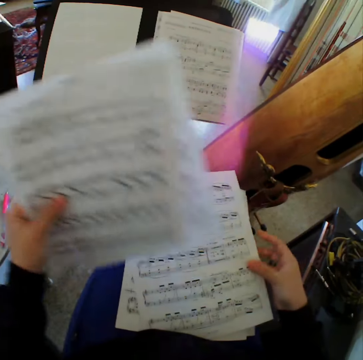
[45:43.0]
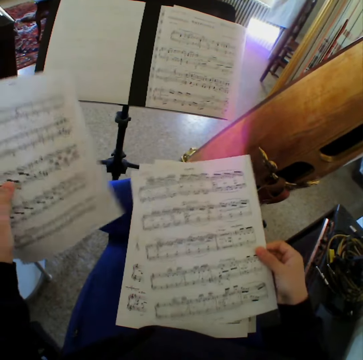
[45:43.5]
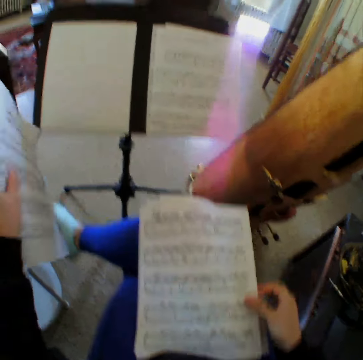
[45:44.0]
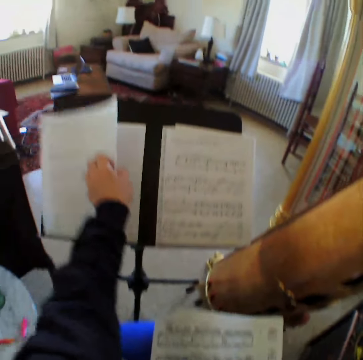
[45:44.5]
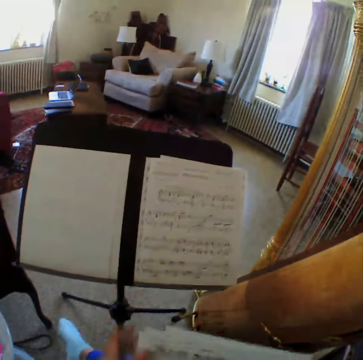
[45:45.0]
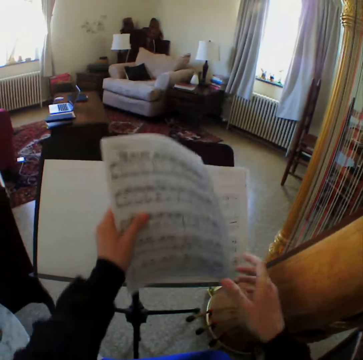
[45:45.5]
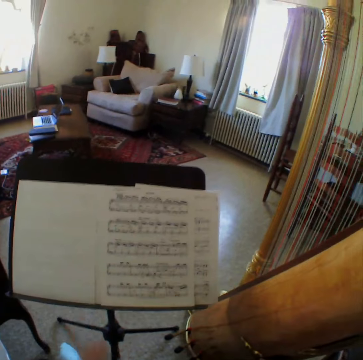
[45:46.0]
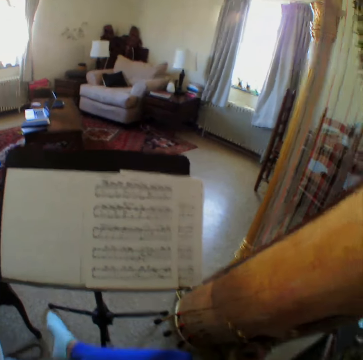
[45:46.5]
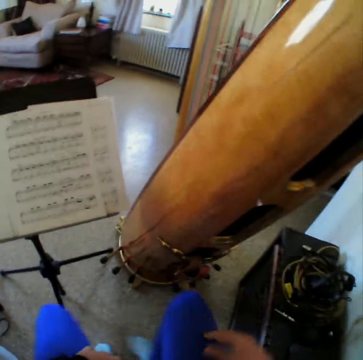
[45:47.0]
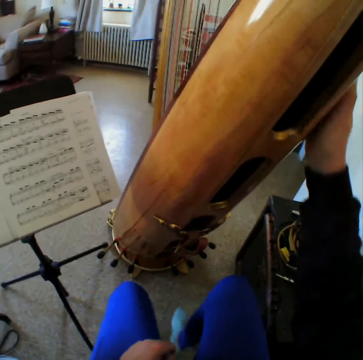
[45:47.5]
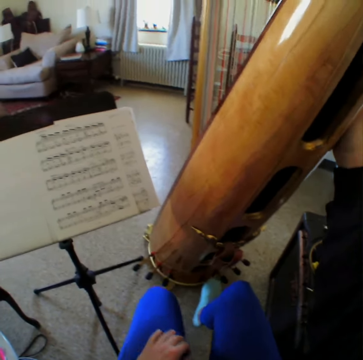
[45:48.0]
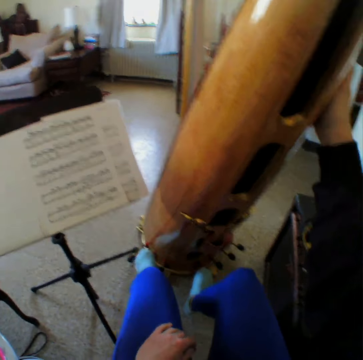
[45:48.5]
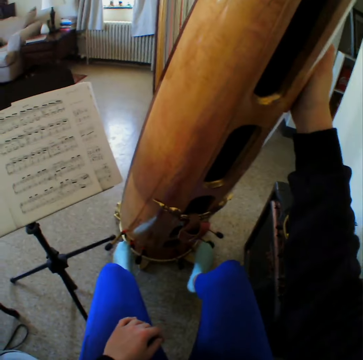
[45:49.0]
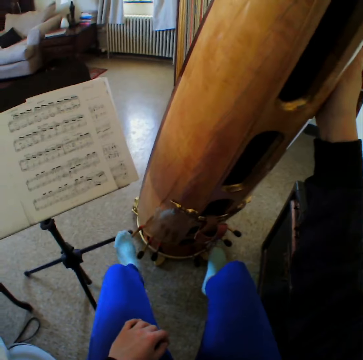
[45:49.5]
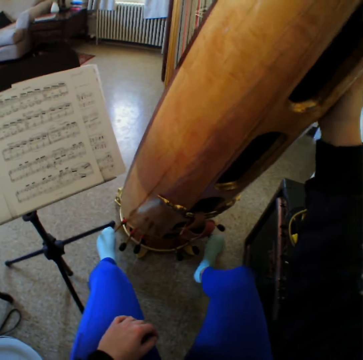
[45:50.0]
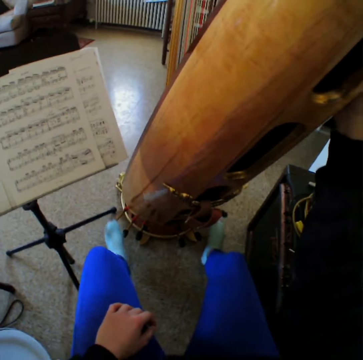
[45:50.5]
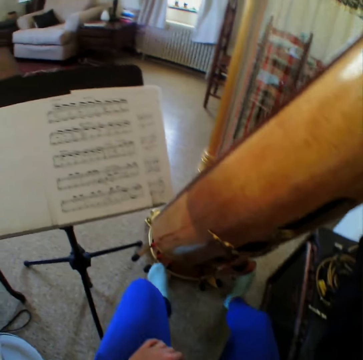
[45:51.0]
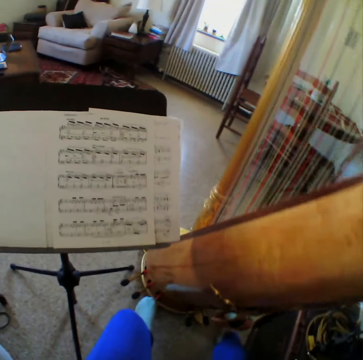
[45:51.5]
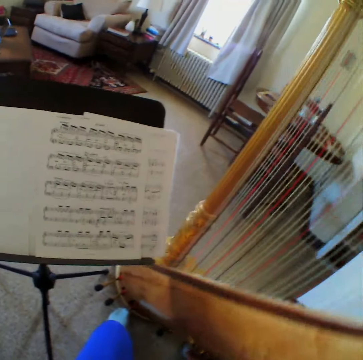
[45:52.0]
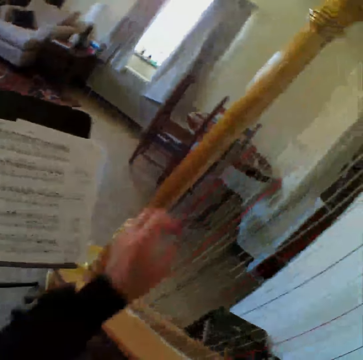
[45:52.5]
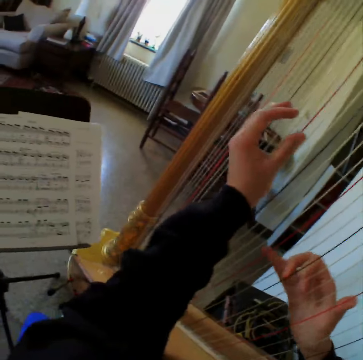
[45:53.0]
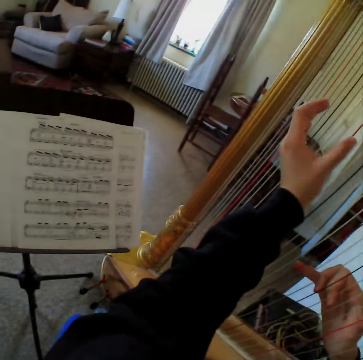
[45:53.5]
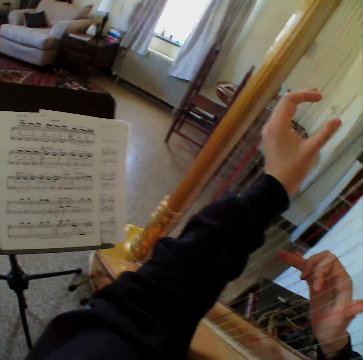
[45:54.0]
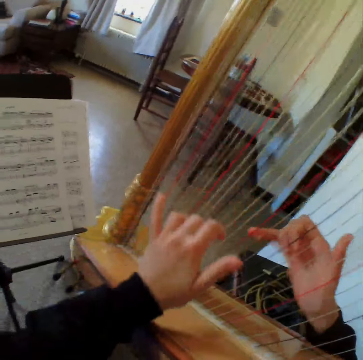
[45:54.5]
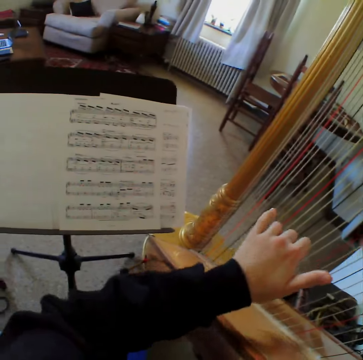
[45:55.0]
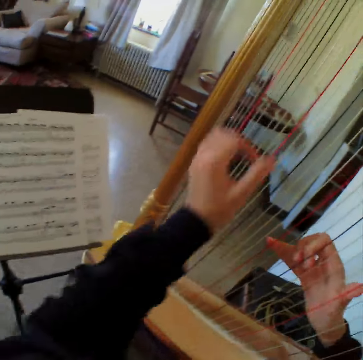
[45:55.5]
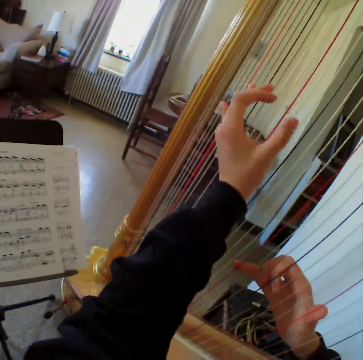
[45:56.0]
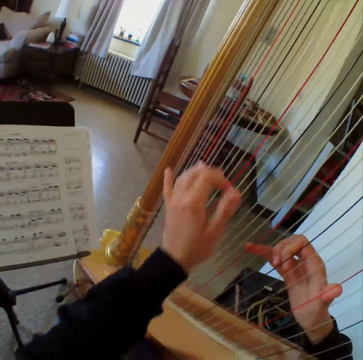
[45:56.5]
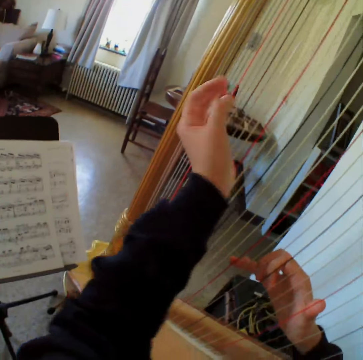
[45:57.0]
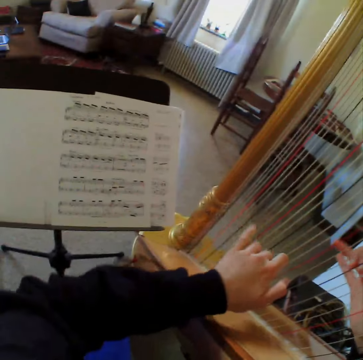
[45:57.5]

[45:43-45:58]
The camera wearer lifts the papers, looks at the paper and picks up the paper. She places the pages of the music note on the music stand with her left hand. She lifts the papers. She passes the pages of the music note from her right hand to her left hand. She places the pages of the music note from her lap to the music stand with her left hand. She moves the legs. She touches the harp with her right hand. She moves the legs. She plays the harp with both hands.

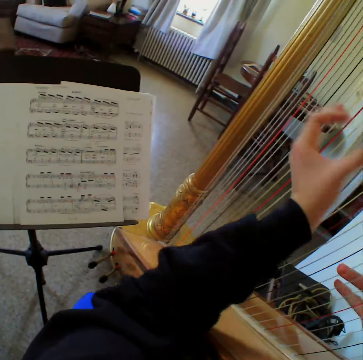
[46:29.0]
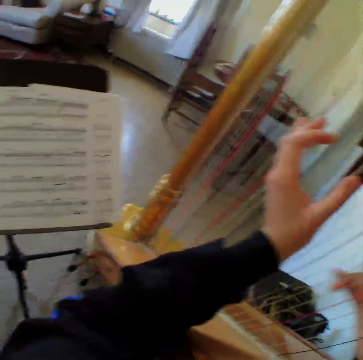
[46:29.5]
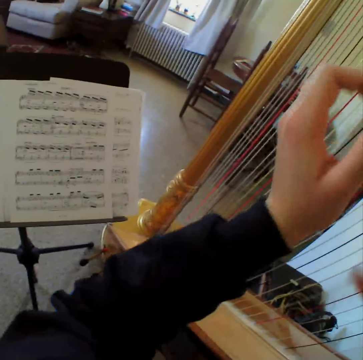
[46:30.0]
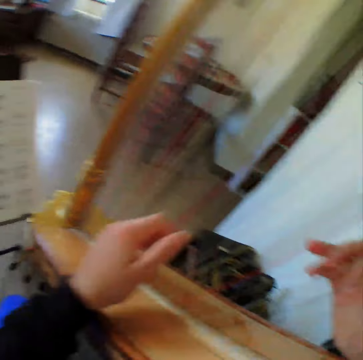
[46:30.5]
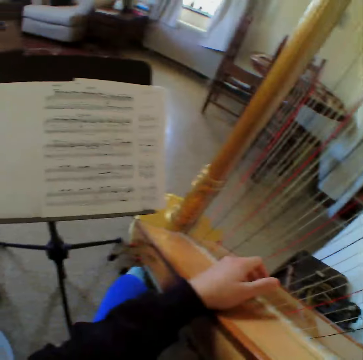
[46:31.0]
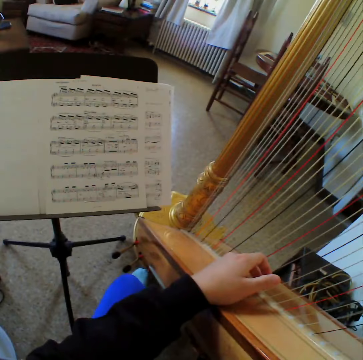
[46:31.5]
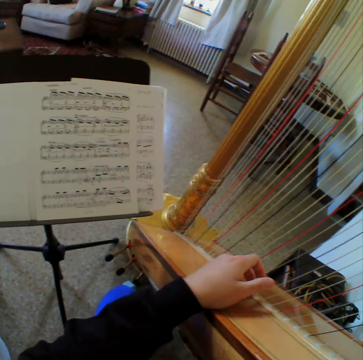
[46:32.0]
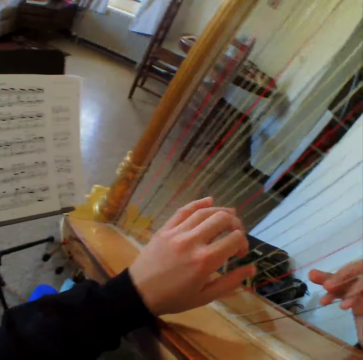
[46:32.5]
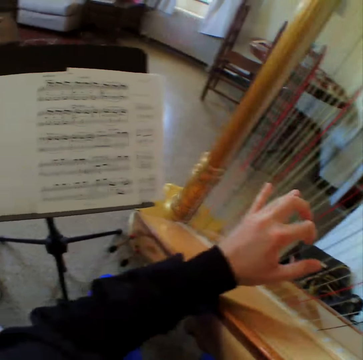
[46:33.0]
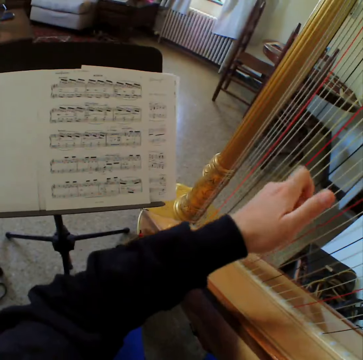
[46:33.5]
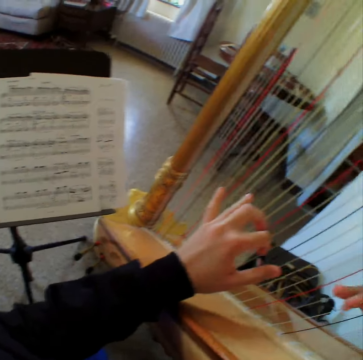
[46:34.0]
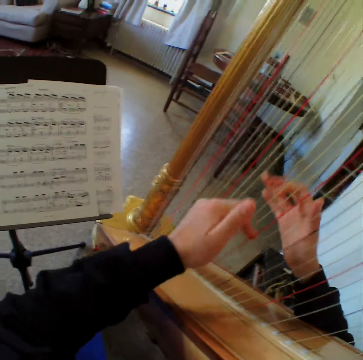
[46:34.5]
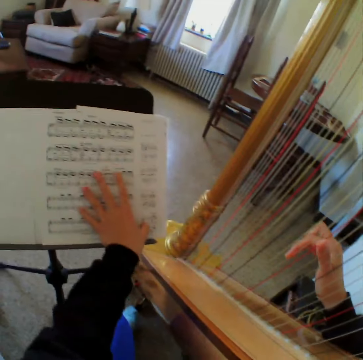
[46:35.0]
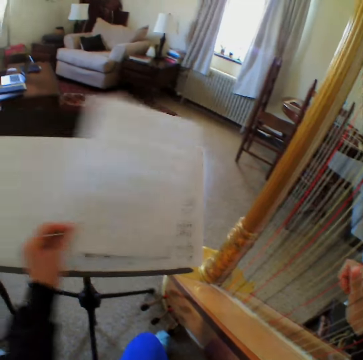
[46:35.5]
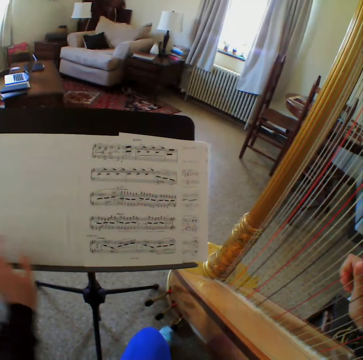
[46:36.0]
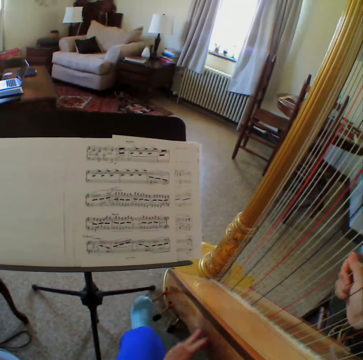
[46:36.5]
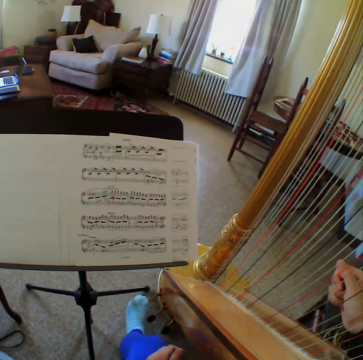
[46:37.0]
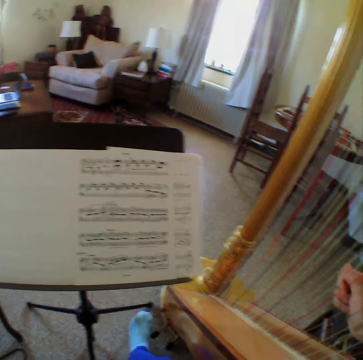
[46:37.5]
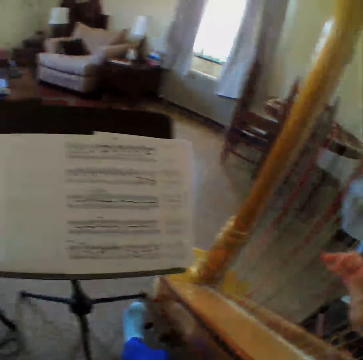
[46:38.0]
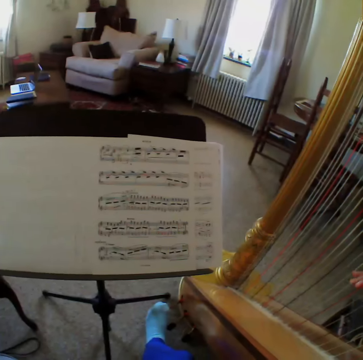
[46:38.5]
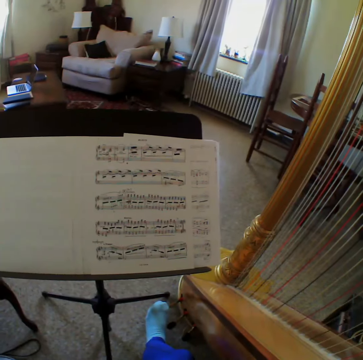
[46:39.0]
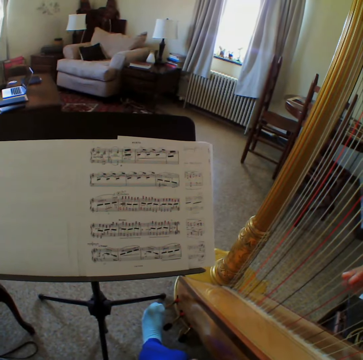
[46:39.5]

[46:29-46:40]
The camera wearer looks at the papers. She plays the harp. She flips a page from a music note with her left hand. She moves the leg. She looks at the papers.

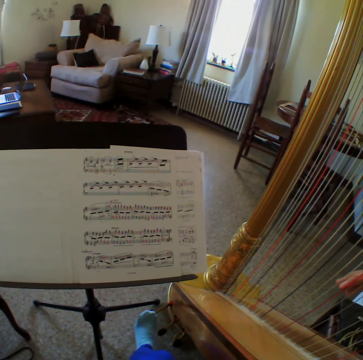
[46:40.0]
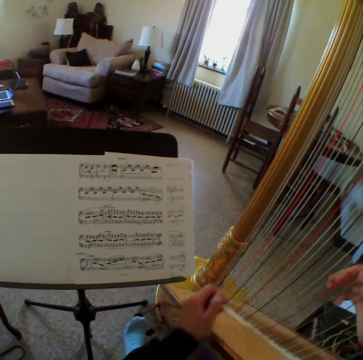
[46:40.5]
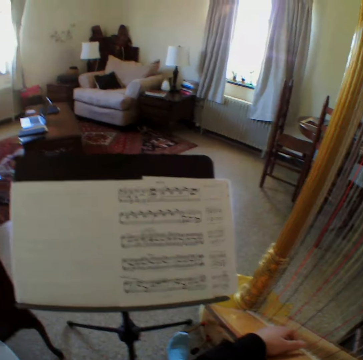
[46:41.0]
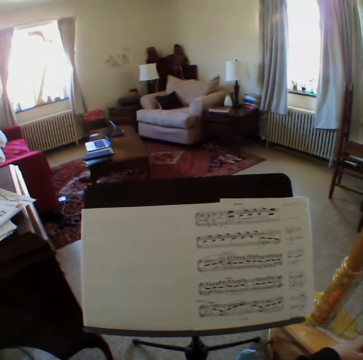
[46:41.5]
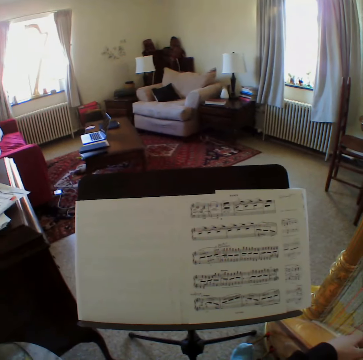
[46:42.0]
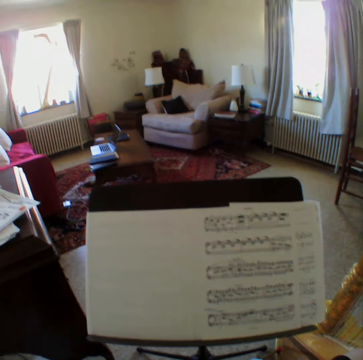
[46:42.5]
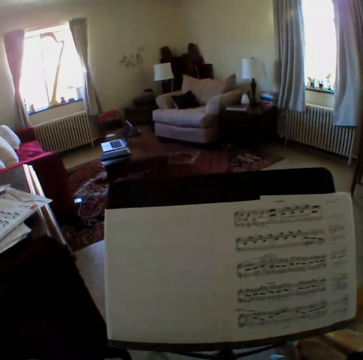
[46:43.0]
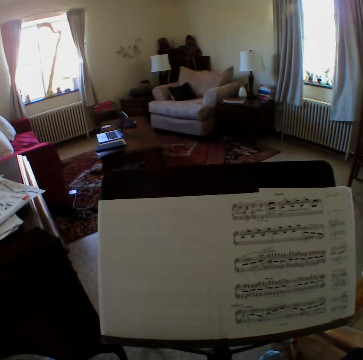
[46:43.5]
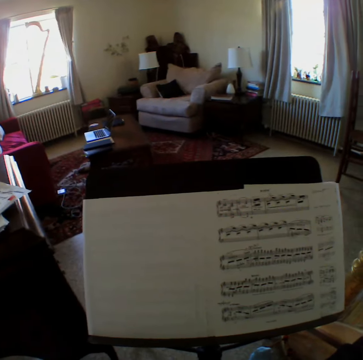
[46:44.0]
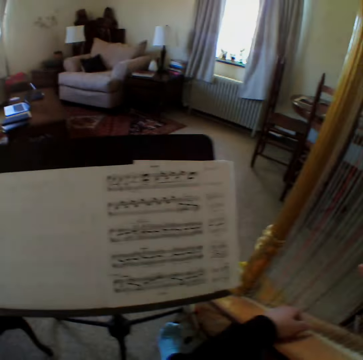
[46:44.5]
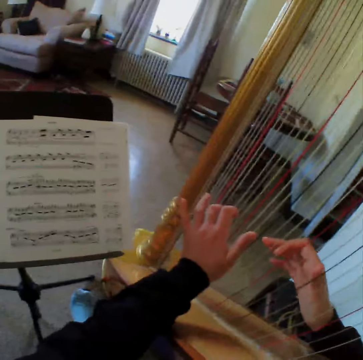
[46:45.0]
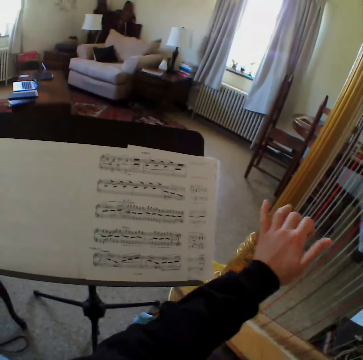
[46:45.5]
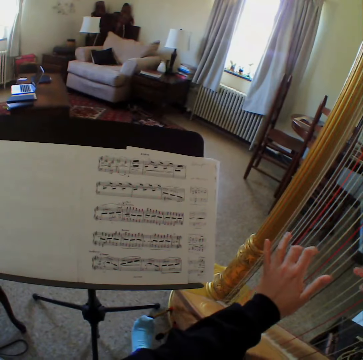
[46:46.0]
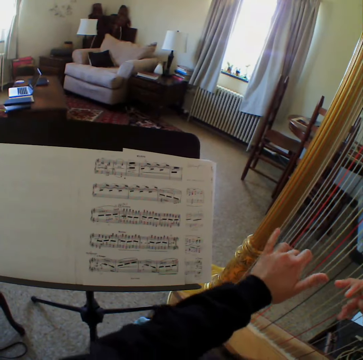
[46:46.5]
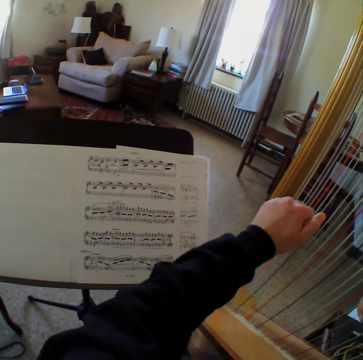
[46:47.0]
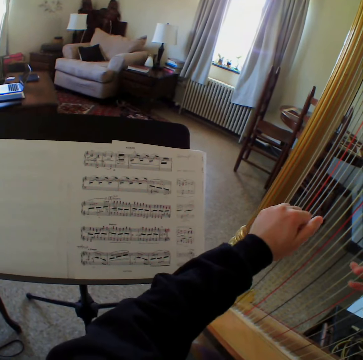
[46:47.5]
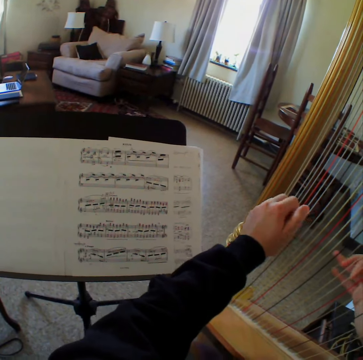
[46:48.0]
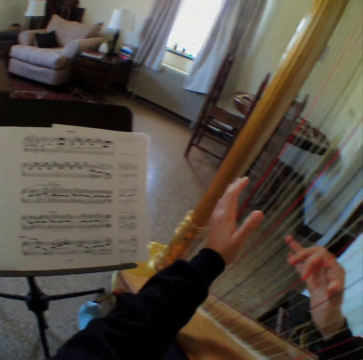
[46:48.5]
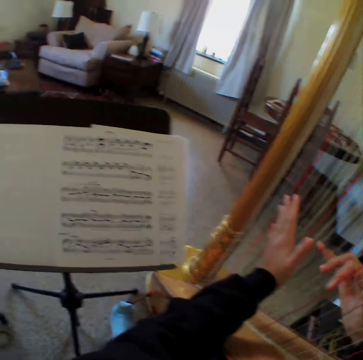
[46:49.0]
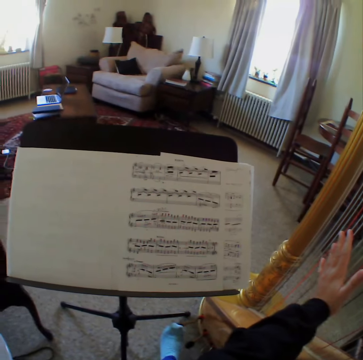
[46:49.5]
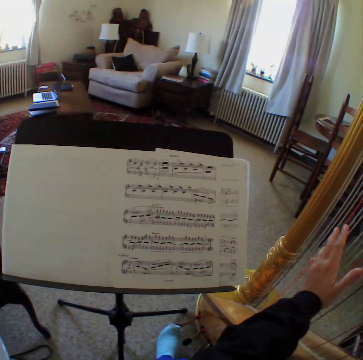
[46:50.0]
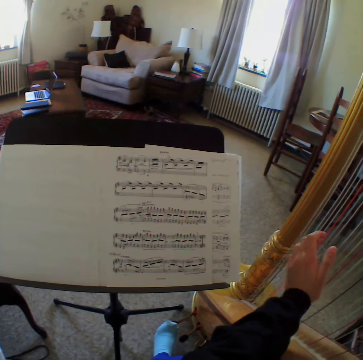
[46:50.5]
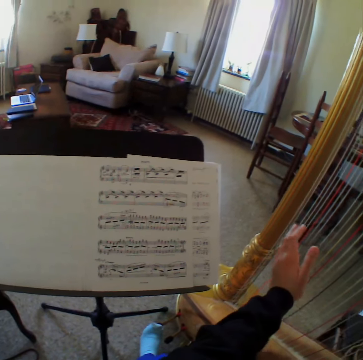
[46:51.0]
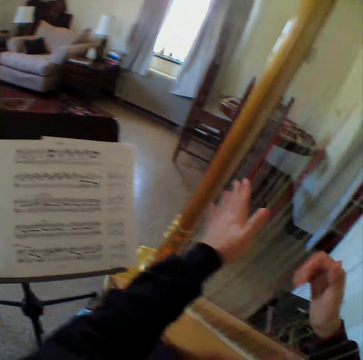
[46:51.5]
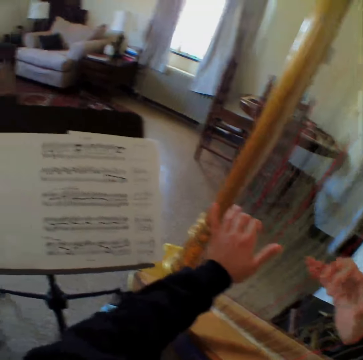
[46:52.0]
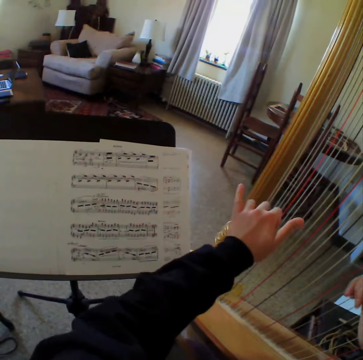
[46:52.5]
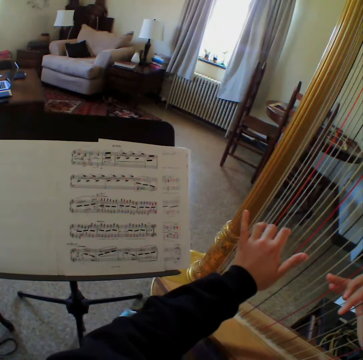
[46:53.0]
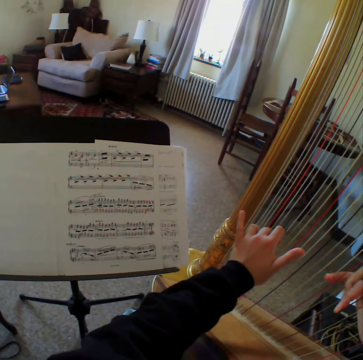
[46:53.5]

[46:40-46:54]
The camera wearer plays the harp. She looks at the papers. She plays the harp with both hands.
